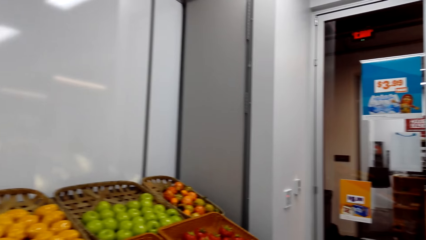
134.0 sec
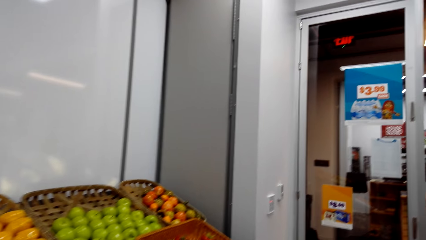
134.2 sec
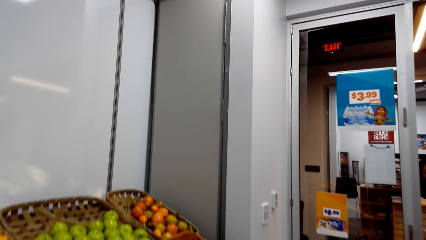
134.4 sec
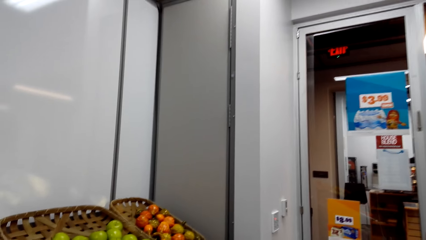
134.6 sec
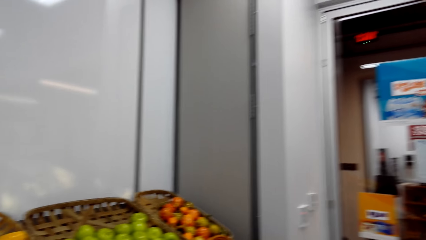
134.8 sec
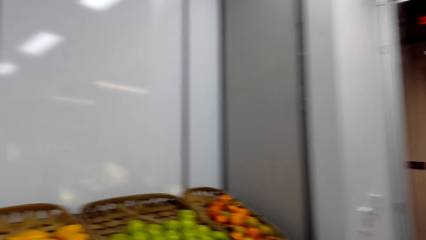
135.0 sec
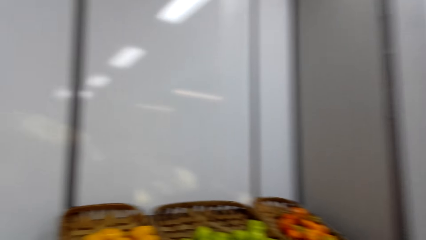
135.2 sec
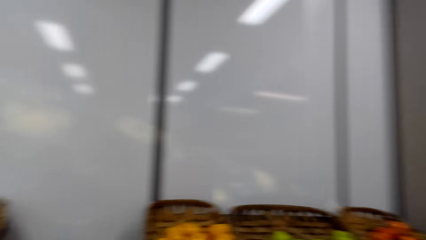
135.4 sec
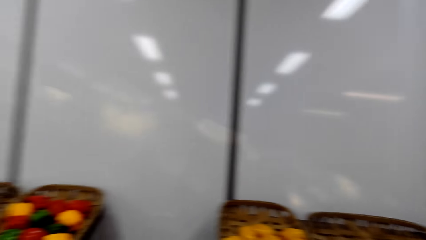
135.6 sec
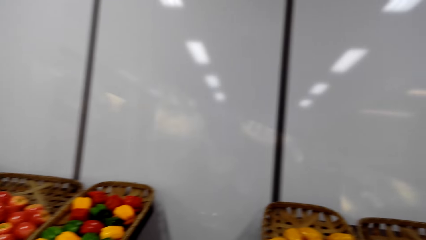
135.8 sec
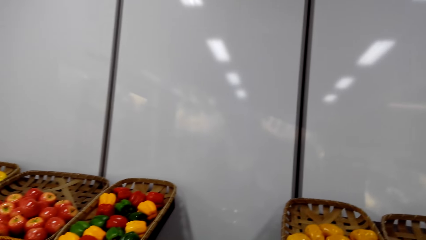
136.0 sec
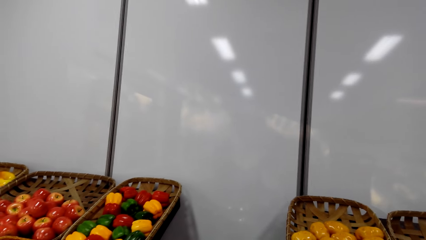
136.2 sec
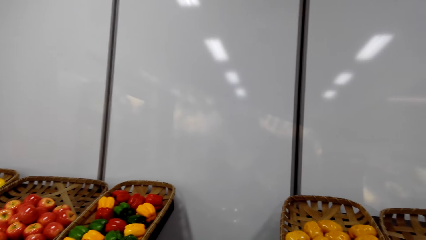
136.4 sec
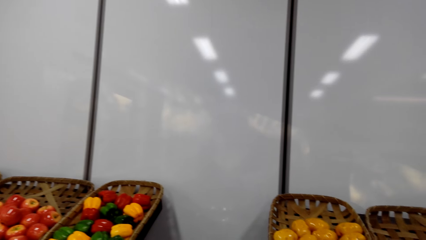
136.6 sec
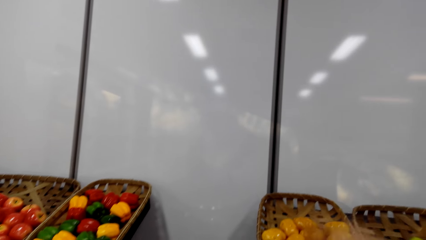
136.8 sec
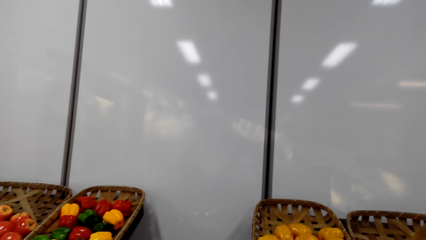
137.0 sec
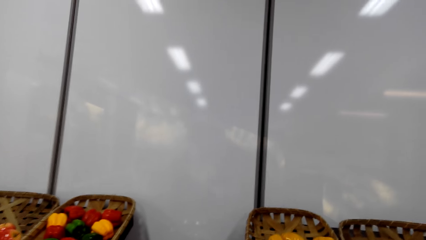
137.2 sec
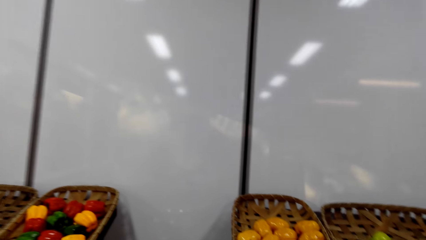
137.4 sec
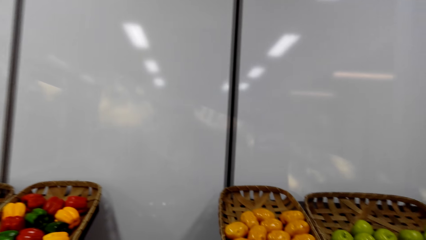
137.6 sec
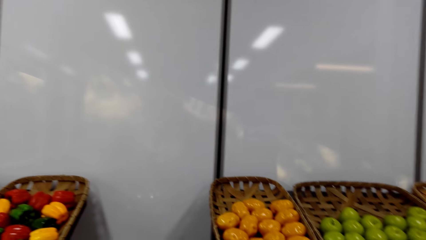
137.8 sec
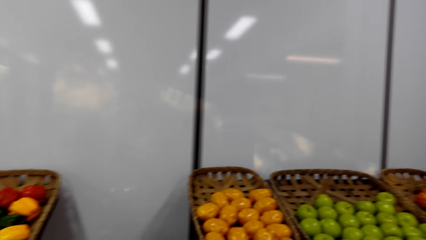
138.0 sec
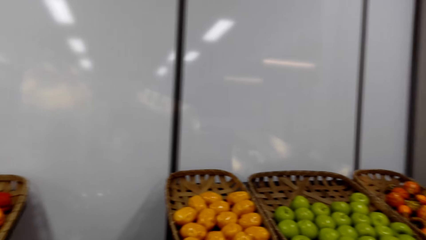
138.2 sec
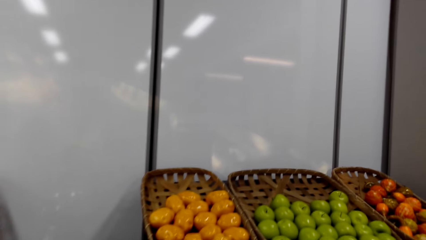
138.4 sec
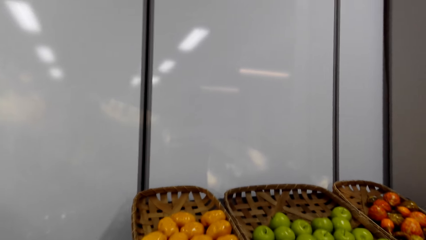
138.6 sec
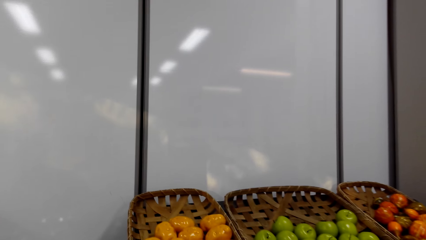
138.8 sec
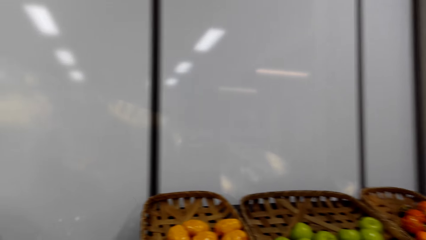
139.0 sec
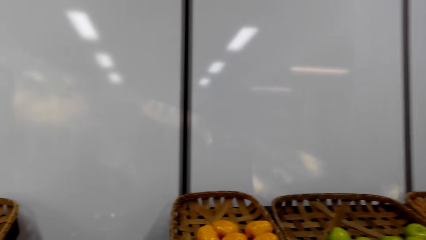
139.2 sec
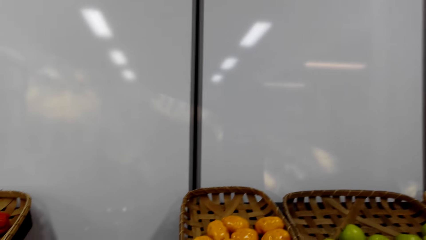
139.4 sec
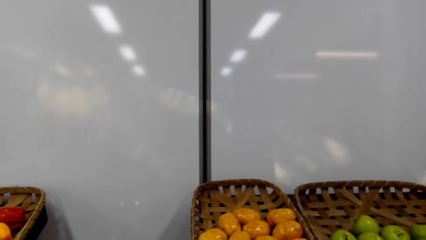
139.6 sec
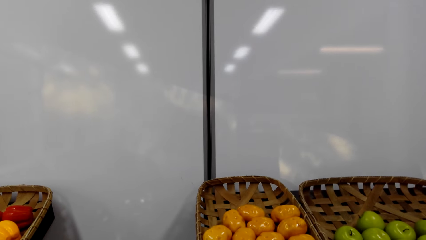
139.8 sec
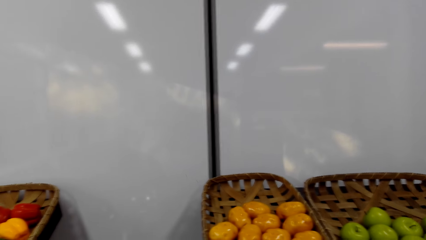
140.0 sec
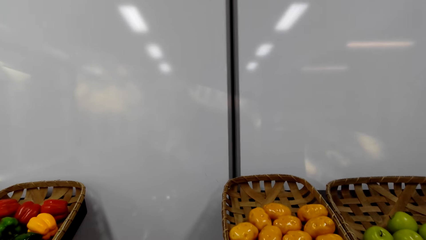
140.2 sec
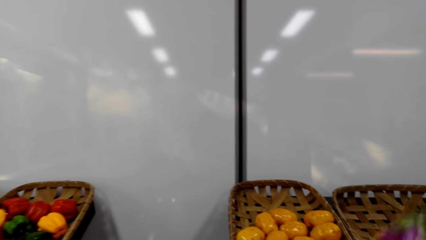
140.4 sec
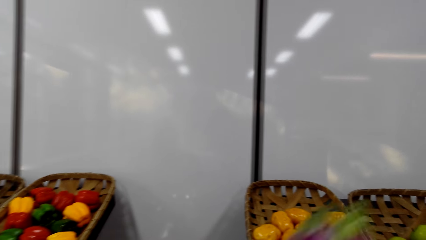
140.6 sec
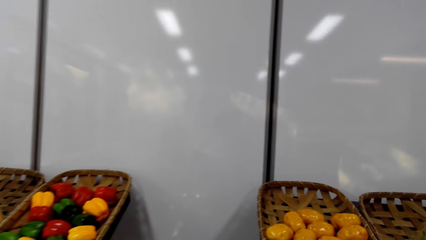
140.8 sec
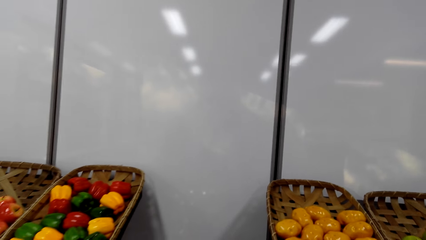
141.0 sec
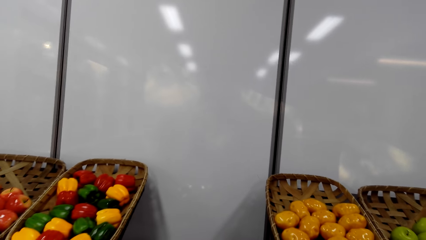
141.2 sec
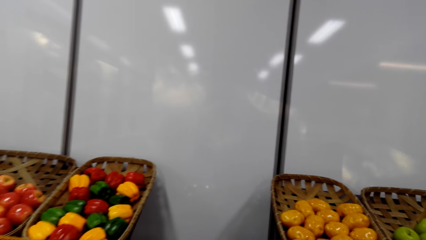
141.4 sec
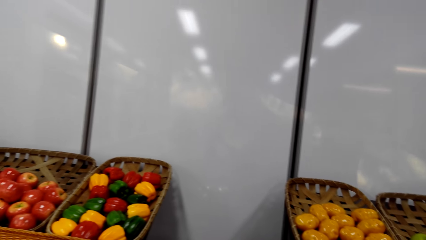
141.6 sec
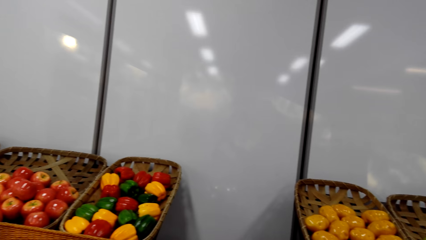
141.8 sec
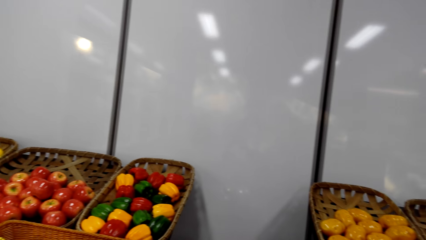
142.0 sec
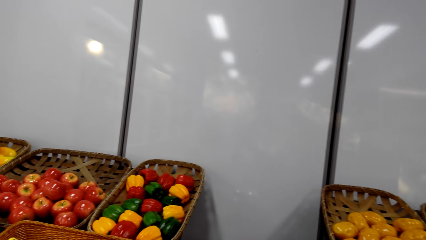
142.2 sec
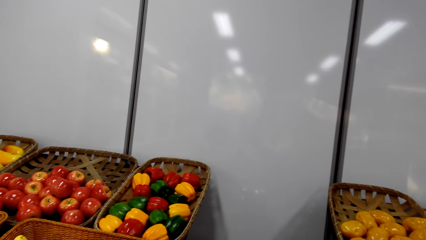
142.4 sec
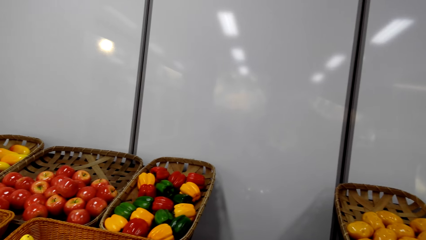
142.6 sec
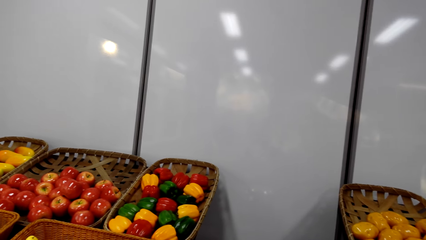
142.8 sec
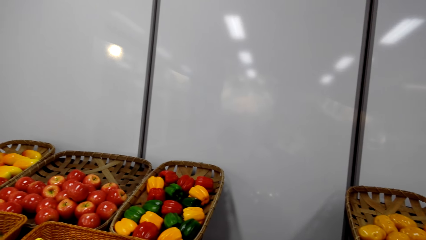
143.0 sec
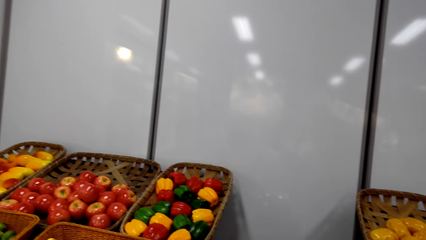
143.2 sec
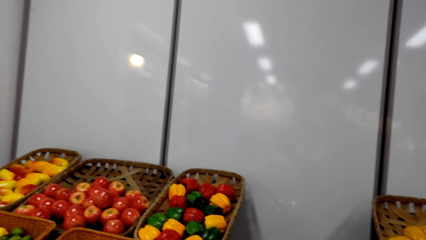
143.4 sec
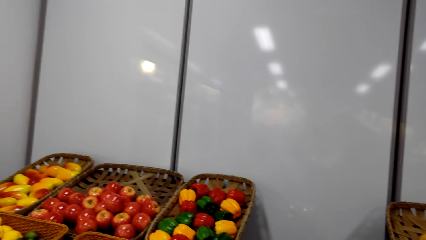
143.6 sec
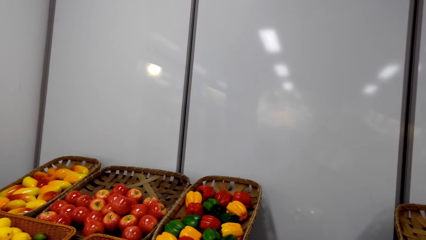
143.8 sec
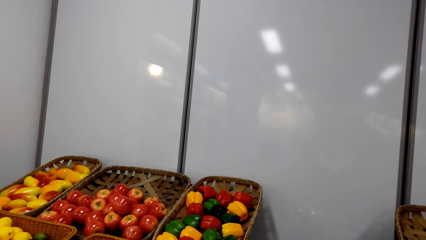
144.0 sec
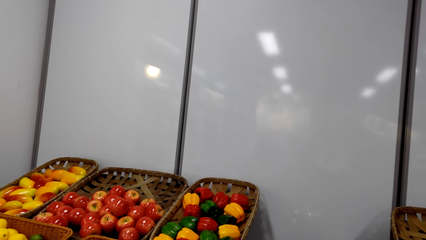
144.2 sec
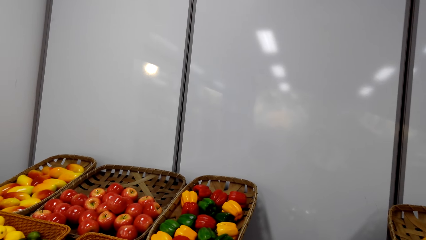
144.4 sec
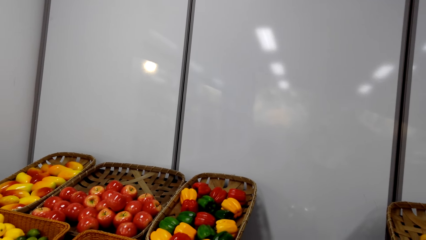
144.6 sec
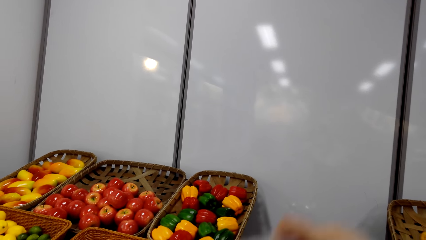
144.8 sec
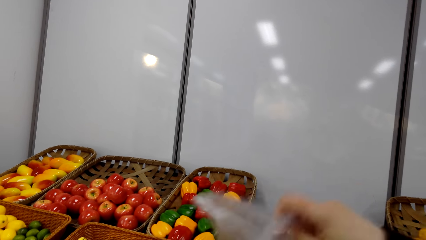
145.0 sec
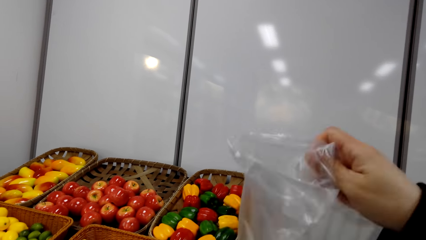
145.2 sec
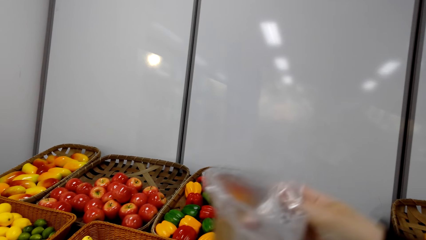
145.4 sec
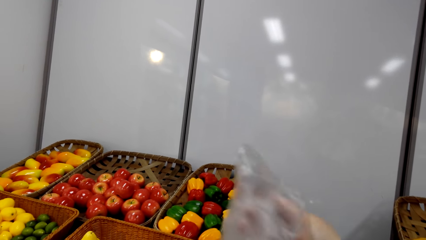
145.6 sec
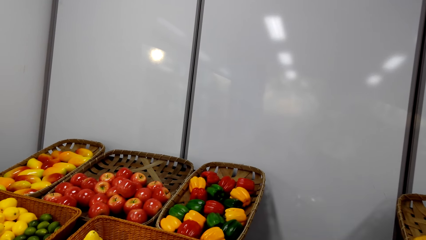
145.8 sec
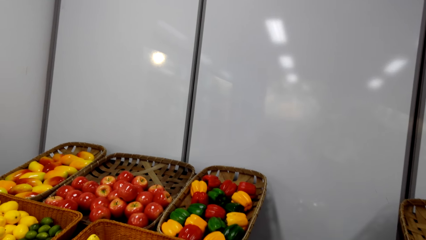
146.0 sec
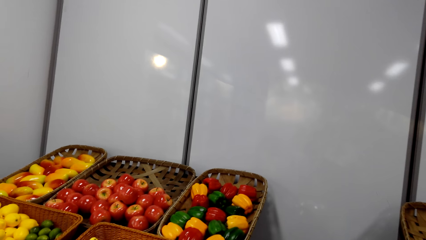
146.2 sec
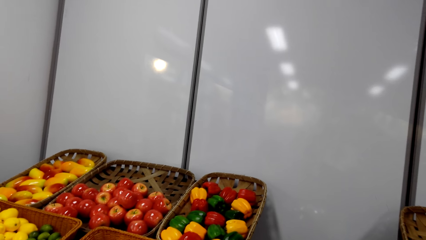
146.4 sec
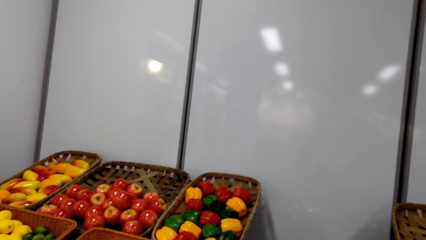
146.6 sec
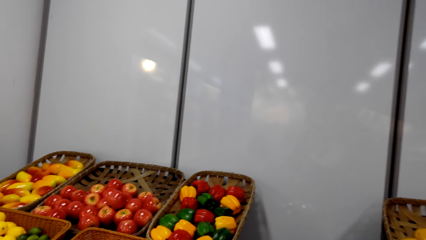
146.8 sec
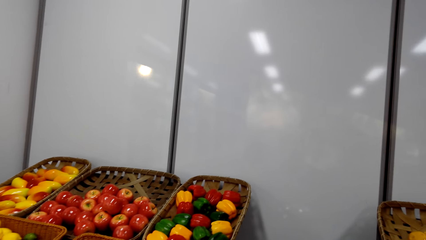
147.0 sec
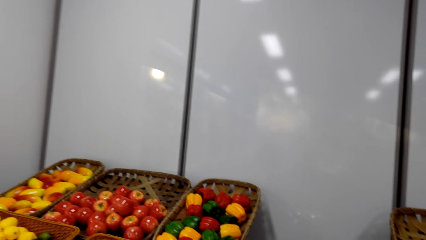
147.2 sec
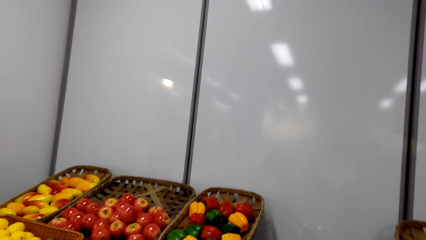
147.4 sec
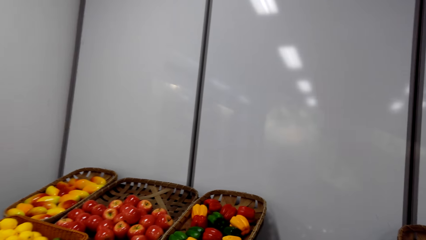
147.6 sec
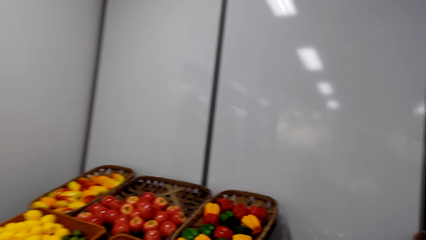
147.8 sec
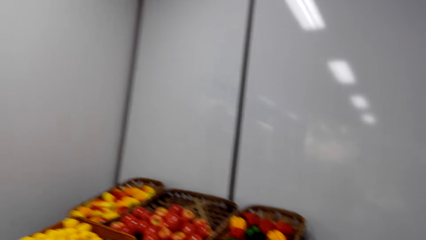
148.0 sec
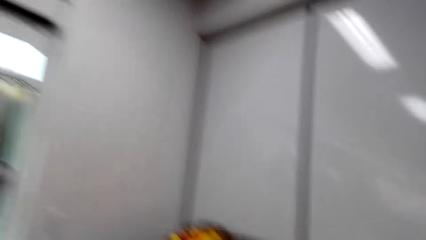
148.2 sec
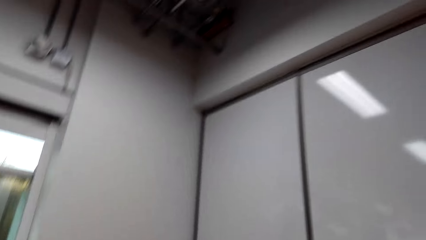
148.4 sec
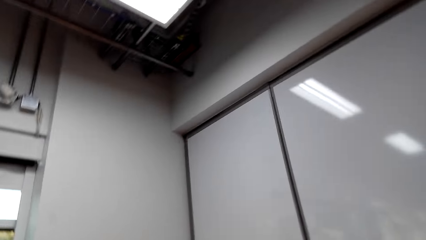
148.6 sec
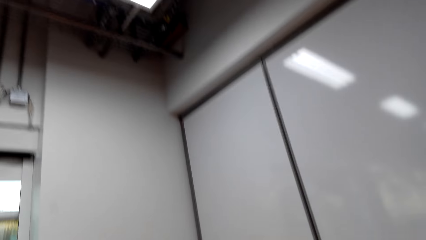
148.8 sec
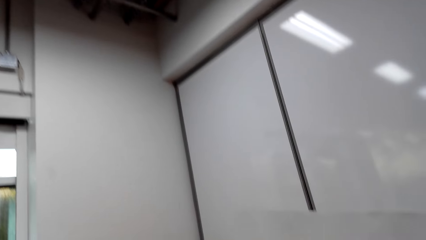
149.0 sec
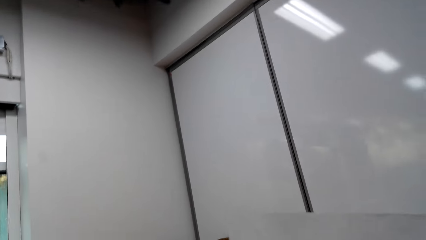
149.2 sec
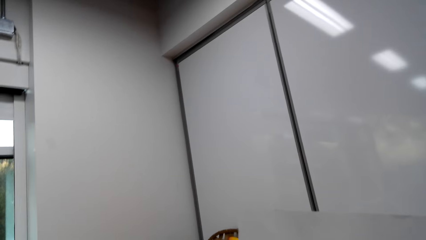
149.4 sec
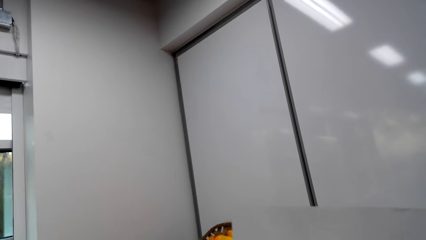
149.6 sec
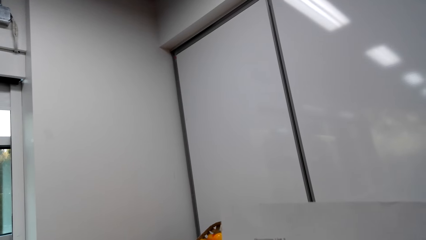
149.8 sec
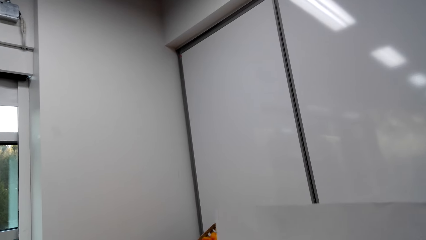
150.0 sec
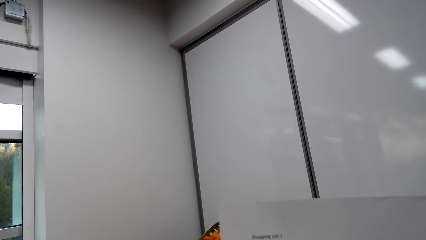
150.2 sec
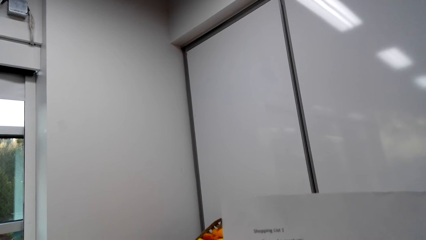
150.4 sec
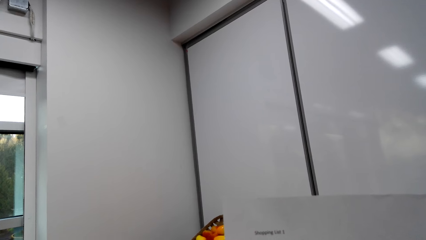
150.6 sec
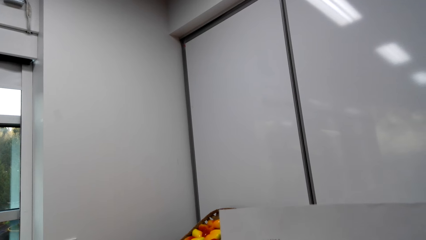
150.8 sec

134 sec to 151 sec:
The camera wearer gazes at fruits and vegetables. She grabs an eggplant. She holds the eggplant in her hand. She gazes at fruits and vegetables. She puts the eggplant in the polythene paper. She shakes the nylon paper. She gazes at fruits and vegetables. She reads a printed paper.
